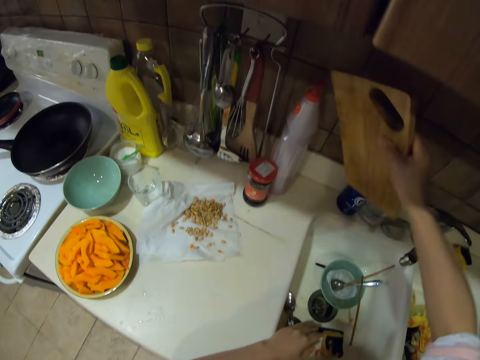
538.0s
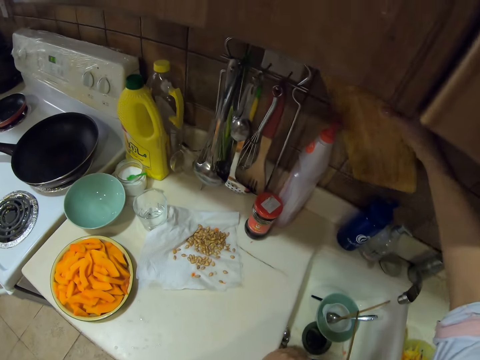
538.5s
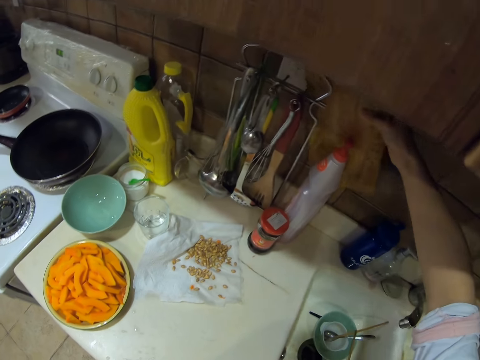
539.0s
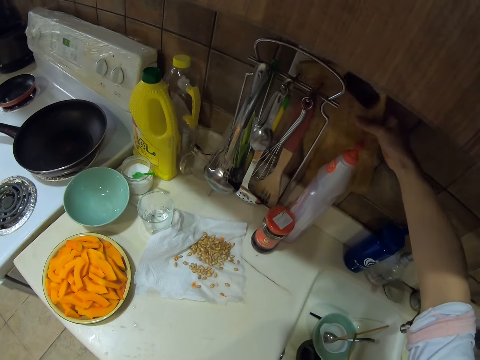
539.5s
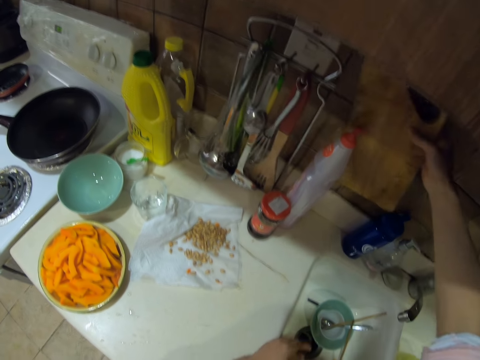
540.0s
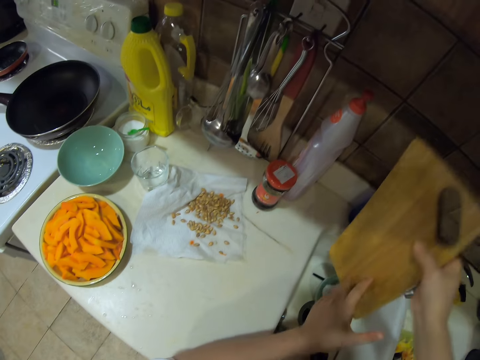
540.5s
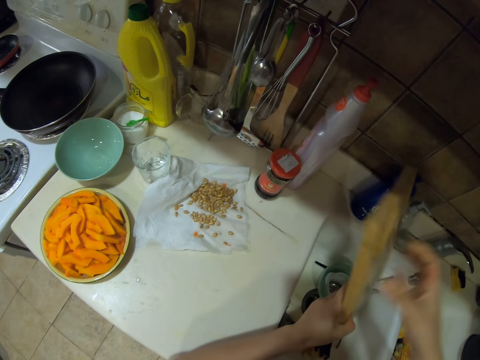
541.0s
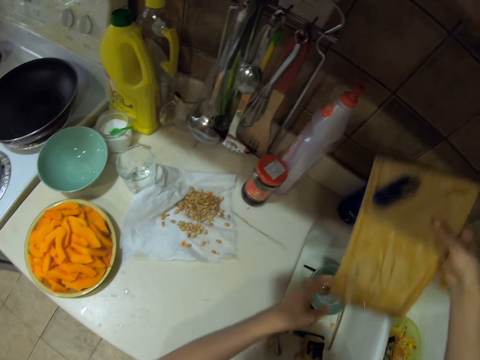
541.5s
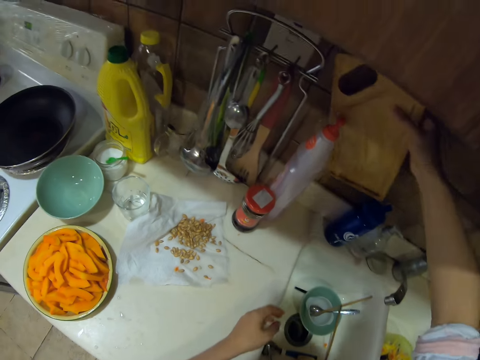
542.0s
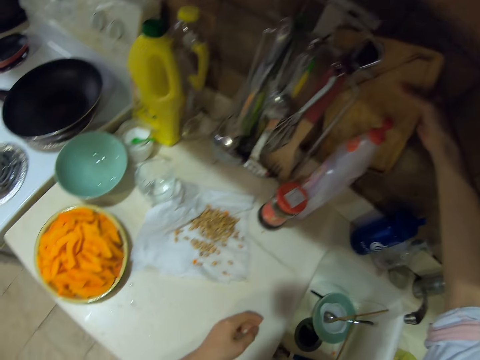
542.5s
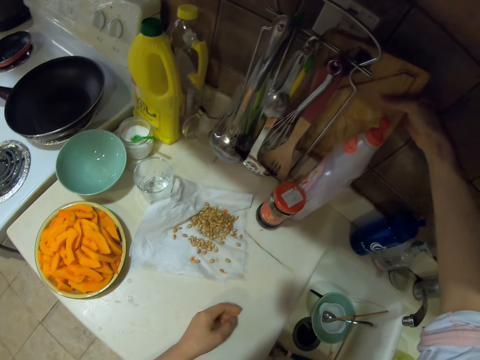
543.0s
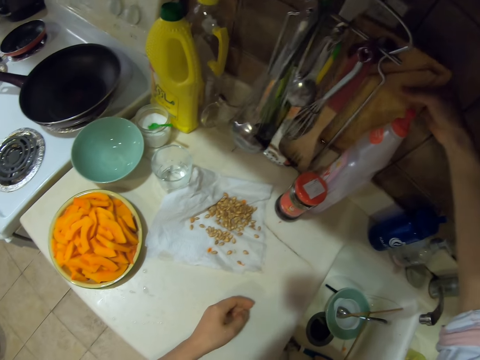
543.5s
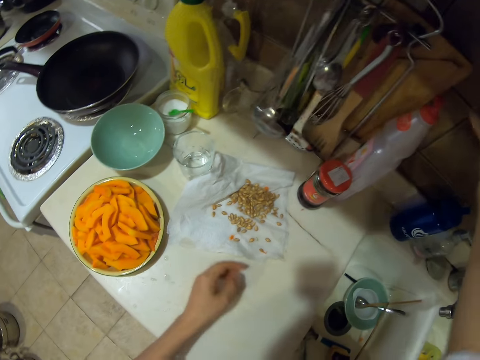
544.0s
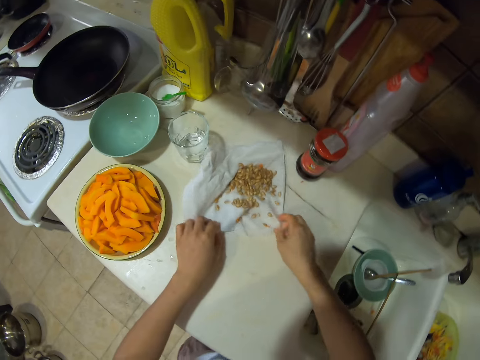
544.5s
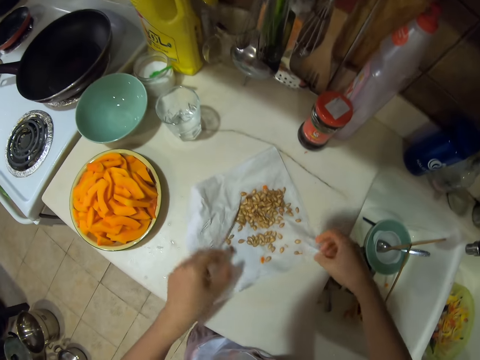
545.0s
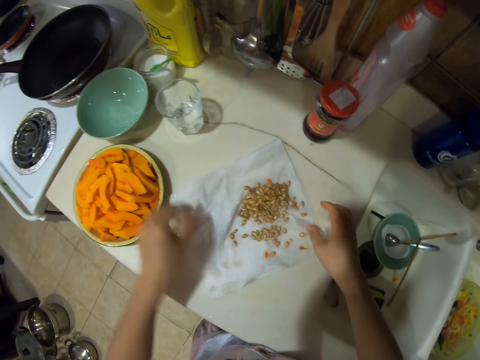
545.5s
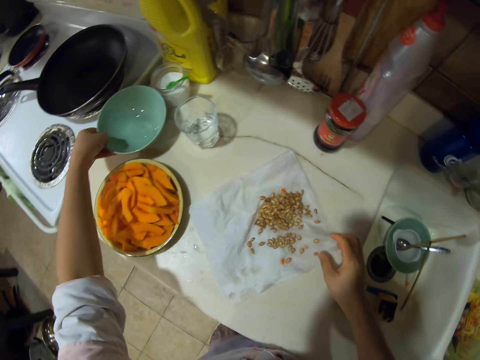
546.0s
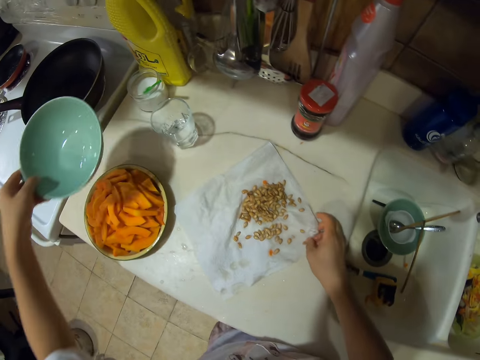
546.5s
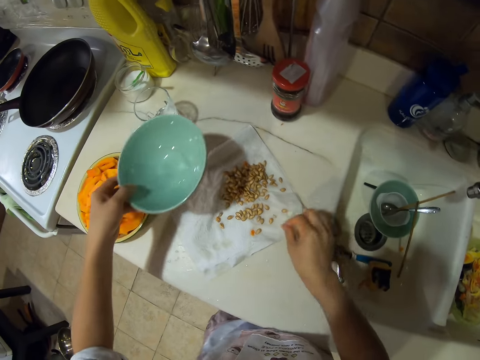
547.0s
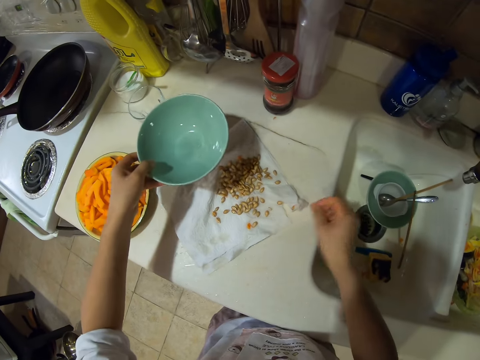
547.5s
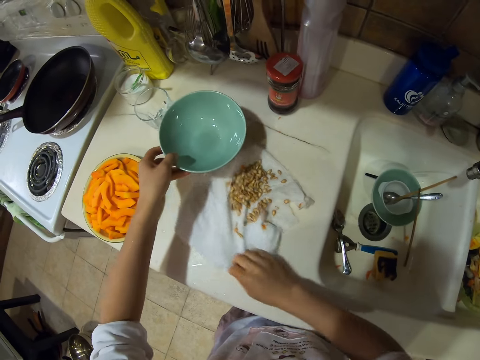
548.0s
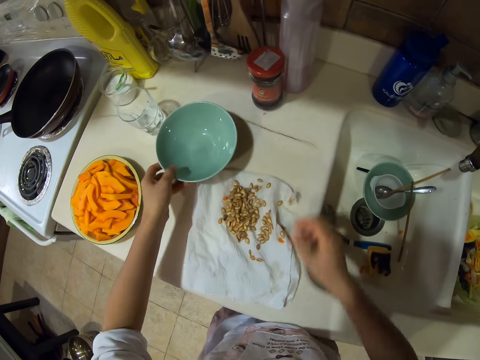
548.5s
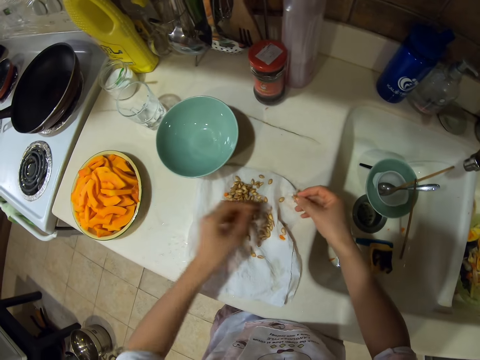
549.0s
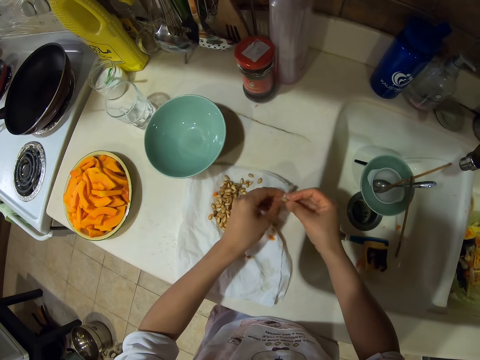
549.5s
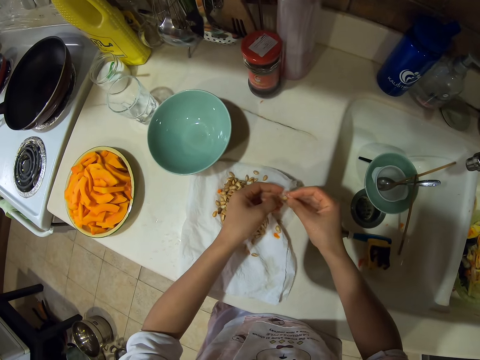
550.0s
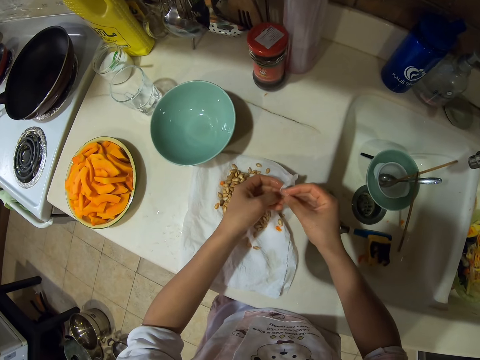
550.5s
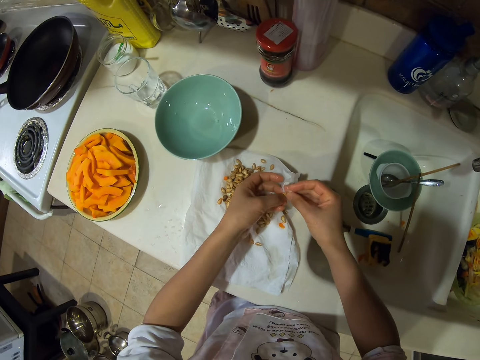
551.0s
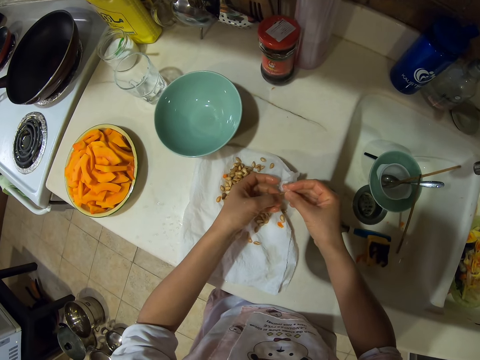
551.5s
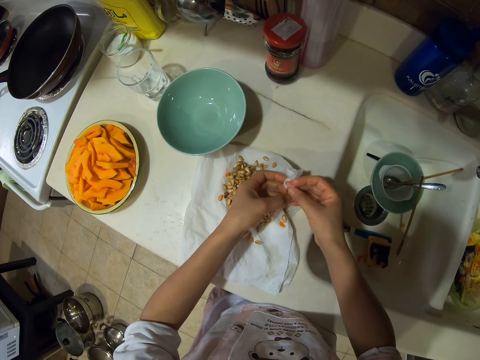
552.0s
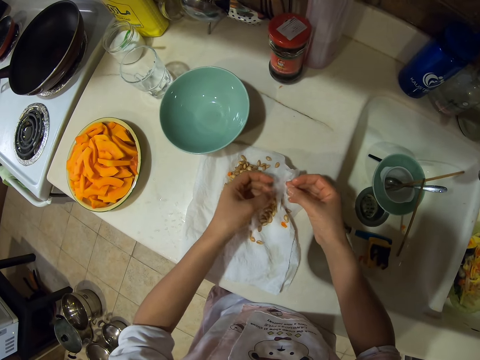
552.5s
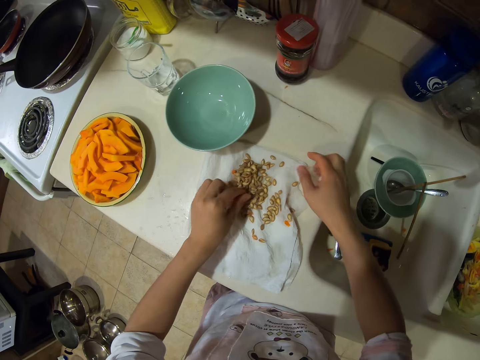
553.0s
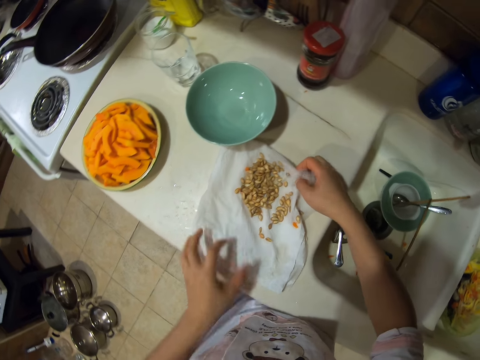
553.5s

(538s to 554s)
The camera wearer shakes the chopping board. They put the chopping board behind a rack. They remove the chopping board. They put the chopping board behind the rack. They pull the paper with the seeds. They pick the serviette with pumpkin seeds. They pick a bowl. They pull the paper with the seeds. They put the bowl down. They pick the seeds.

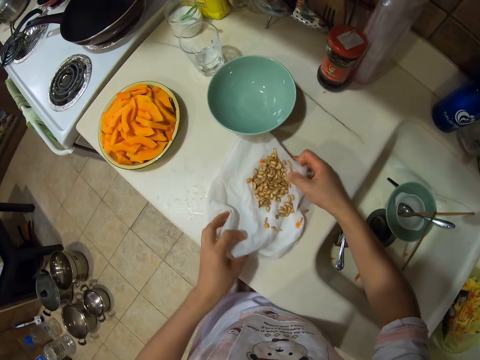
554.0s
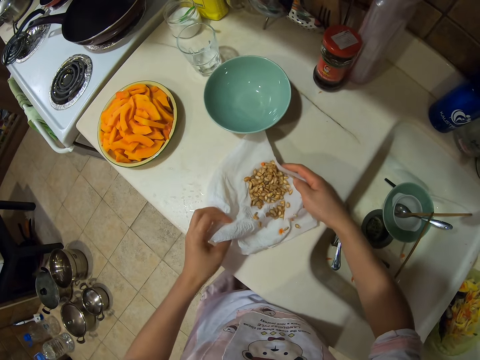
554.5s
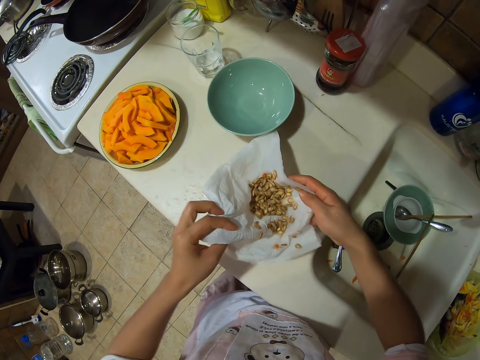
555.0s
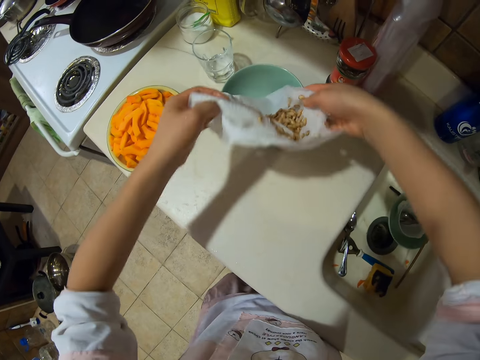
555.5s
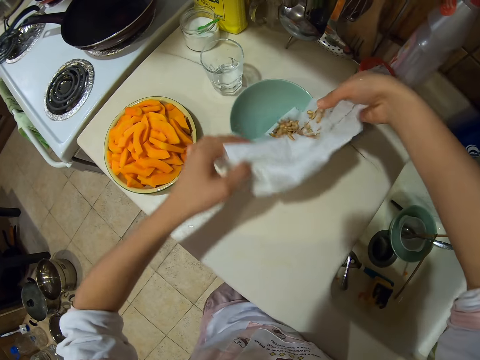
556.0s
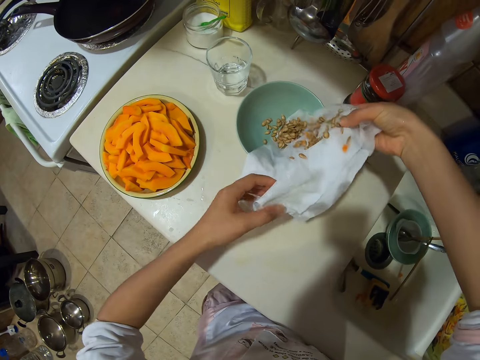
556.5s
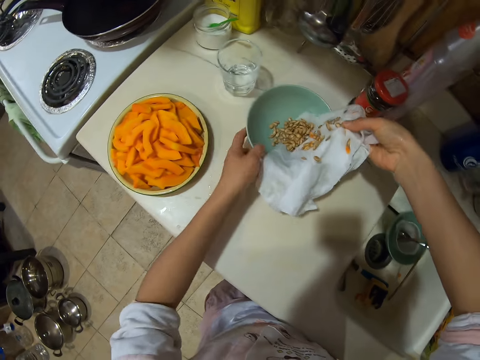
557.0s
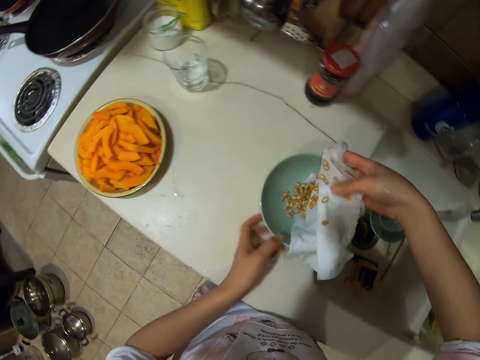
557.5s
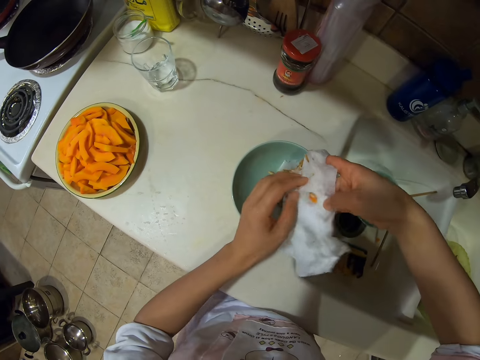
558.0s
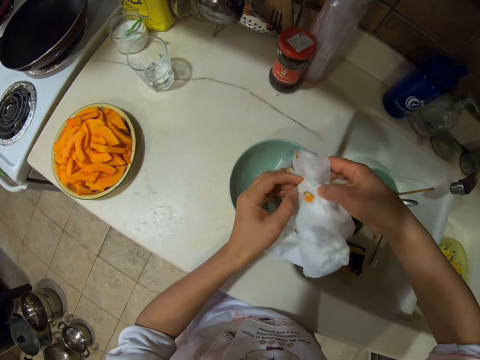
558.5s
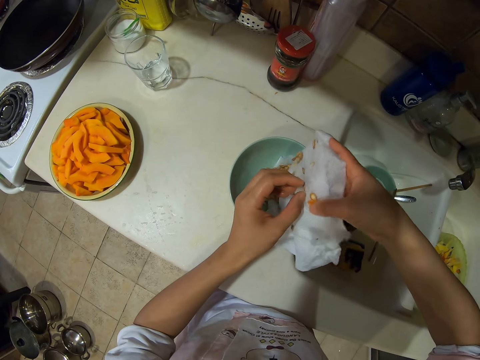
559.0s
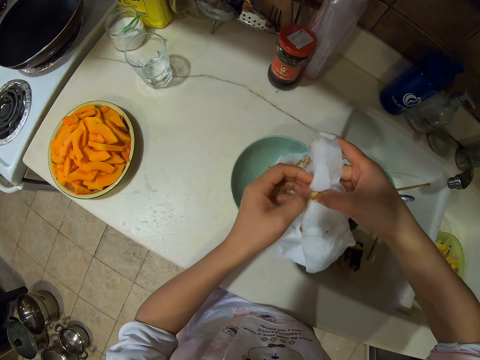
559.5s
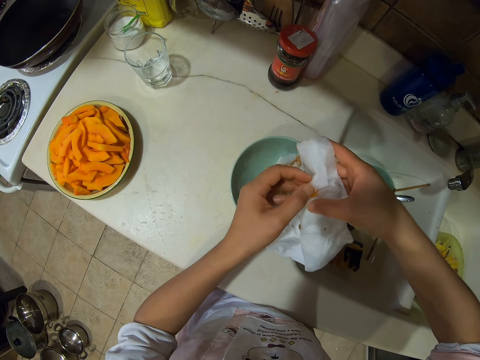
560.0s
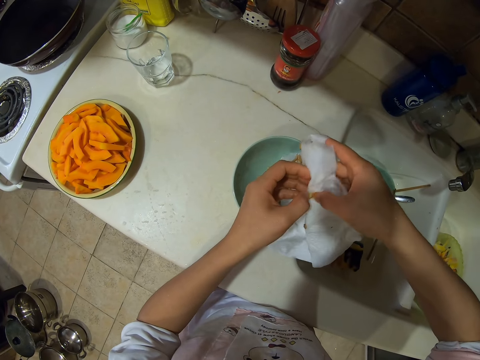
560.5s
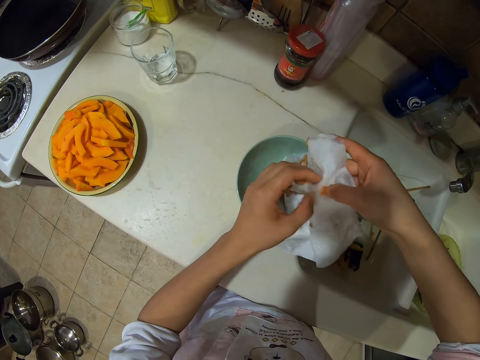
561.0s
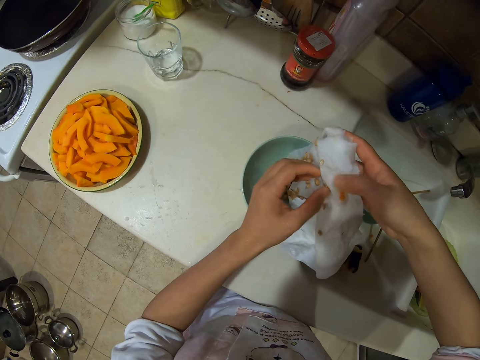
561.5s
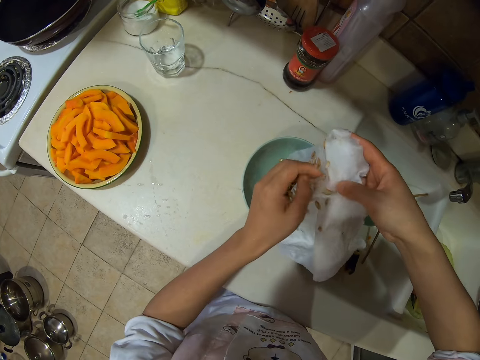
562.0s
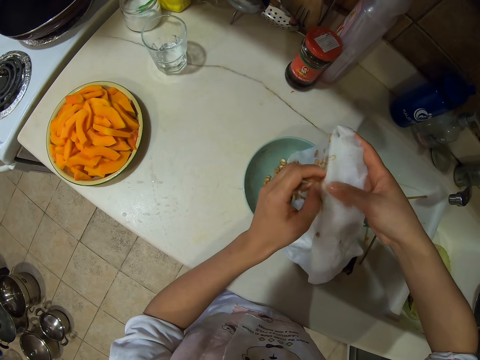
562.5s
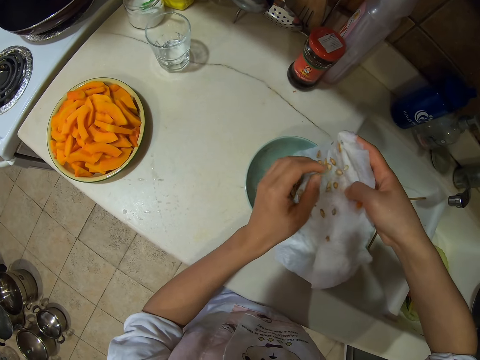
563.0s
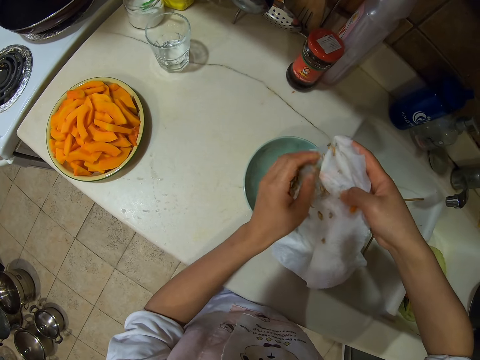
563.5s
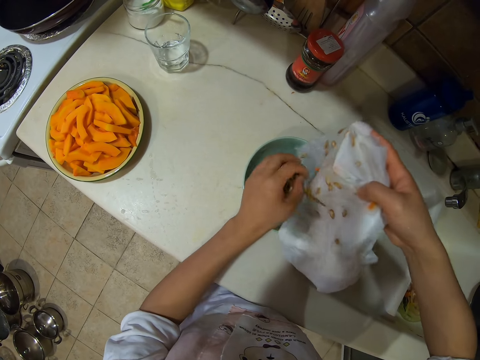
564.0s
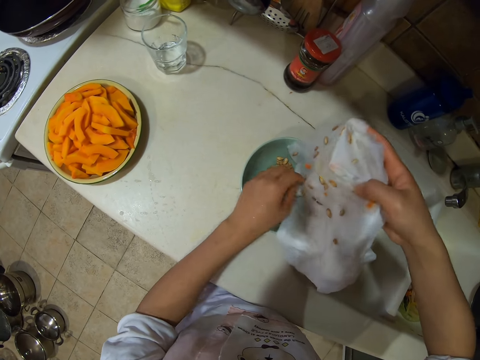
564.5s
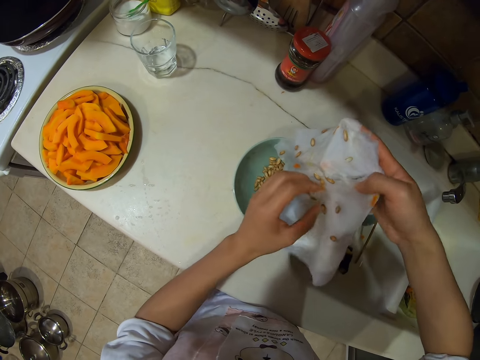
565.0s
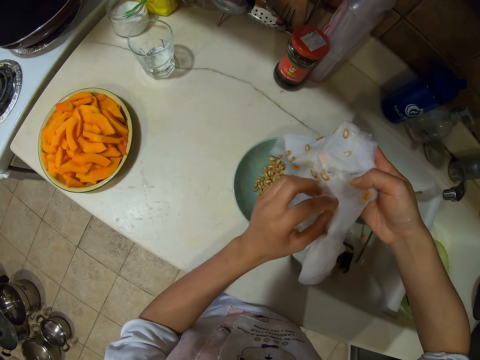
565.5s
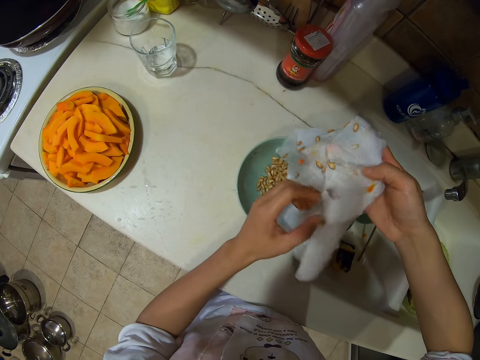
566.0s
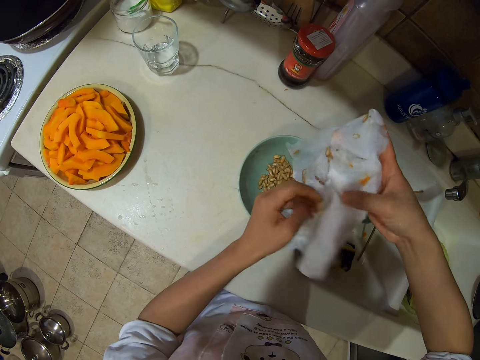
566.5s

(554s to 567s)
The camera wearer puts pumpkin seeds in the bowl. They pull the bowl closer. They remove a seed from the serviette. They do it again. They put the seed on the bowl.
